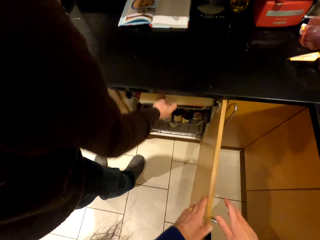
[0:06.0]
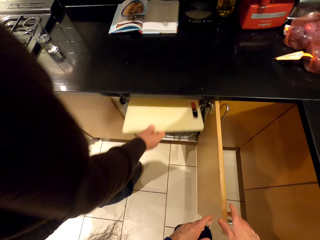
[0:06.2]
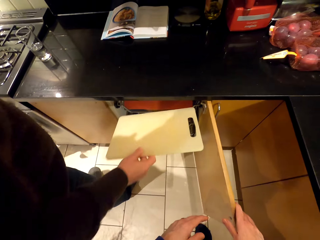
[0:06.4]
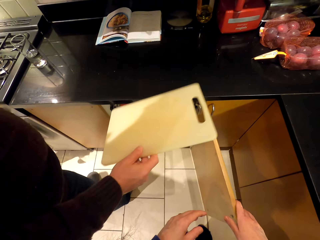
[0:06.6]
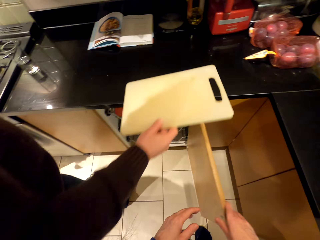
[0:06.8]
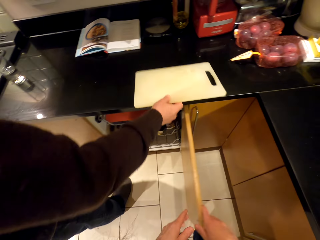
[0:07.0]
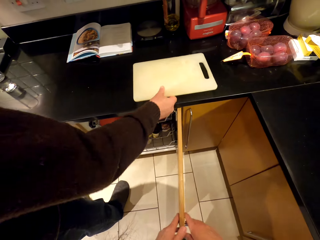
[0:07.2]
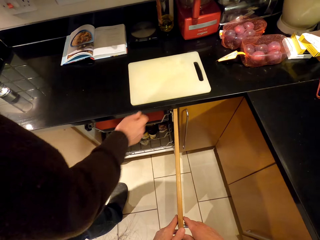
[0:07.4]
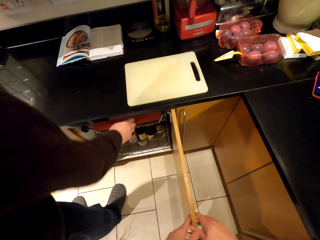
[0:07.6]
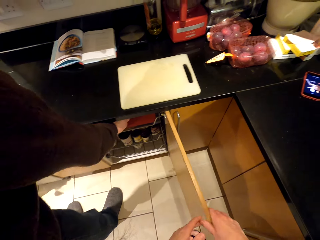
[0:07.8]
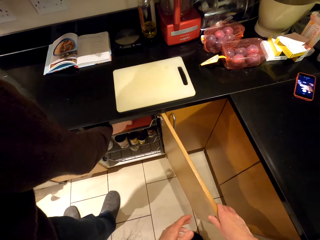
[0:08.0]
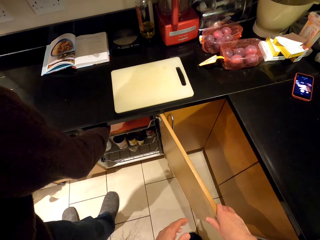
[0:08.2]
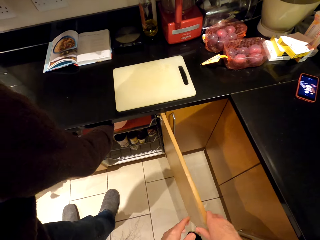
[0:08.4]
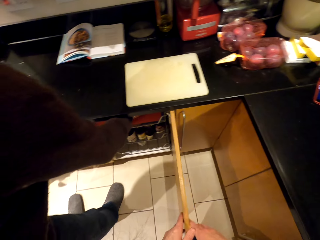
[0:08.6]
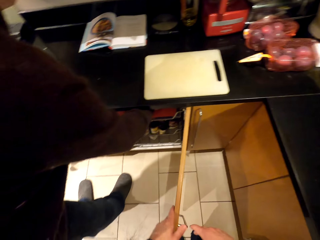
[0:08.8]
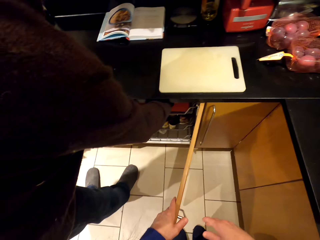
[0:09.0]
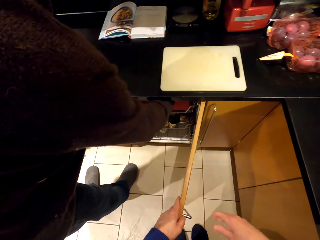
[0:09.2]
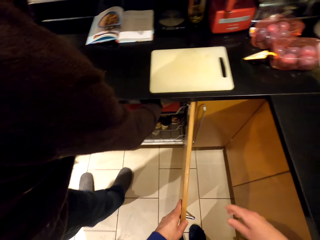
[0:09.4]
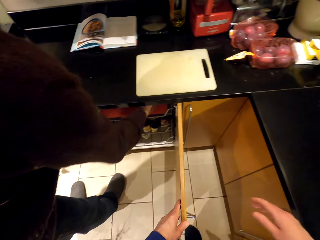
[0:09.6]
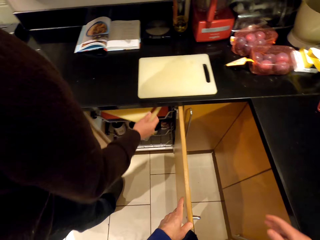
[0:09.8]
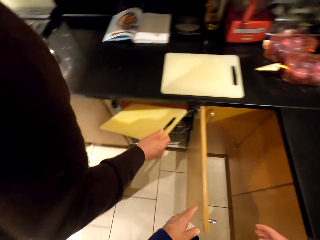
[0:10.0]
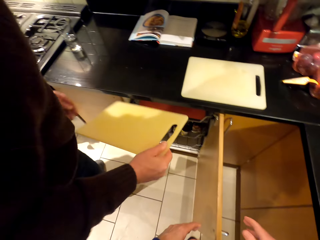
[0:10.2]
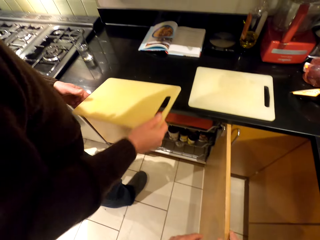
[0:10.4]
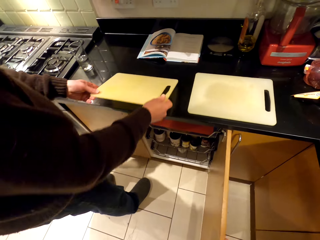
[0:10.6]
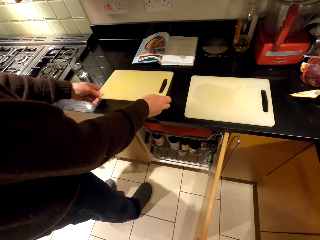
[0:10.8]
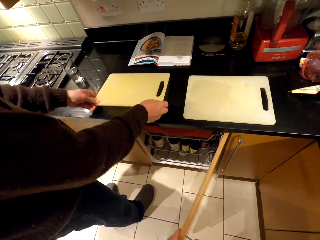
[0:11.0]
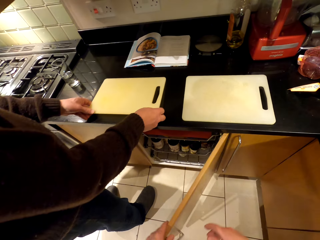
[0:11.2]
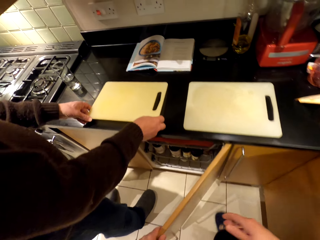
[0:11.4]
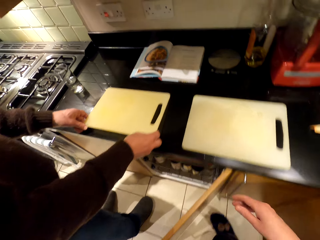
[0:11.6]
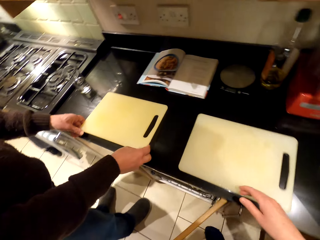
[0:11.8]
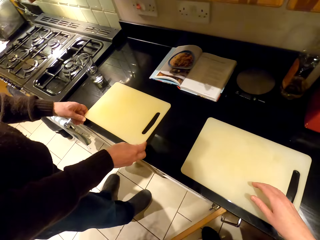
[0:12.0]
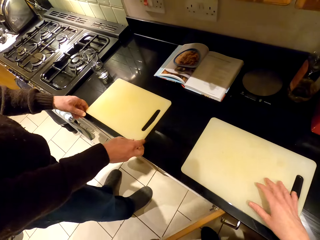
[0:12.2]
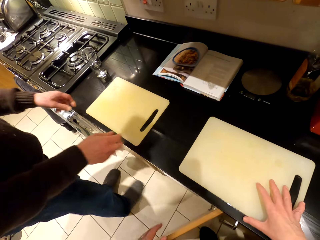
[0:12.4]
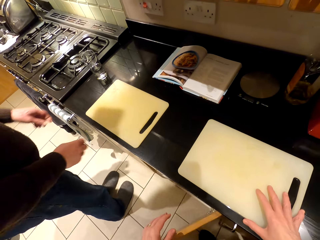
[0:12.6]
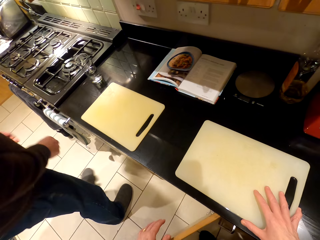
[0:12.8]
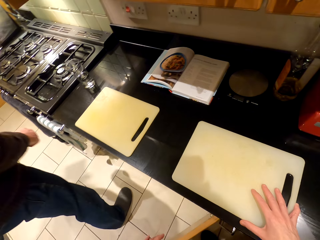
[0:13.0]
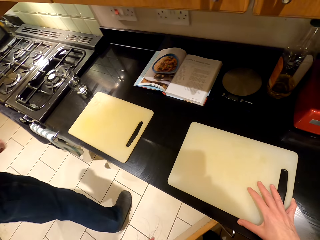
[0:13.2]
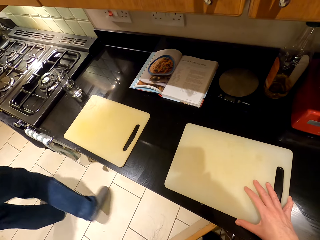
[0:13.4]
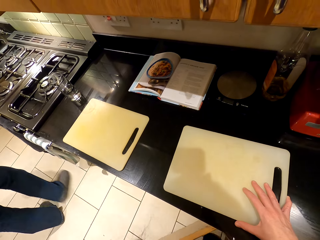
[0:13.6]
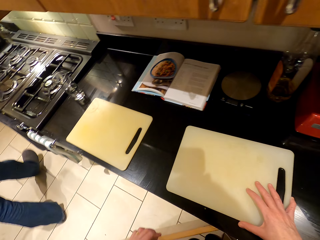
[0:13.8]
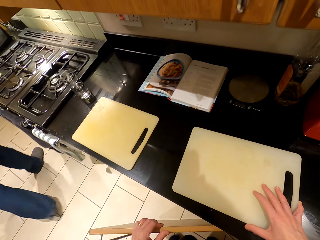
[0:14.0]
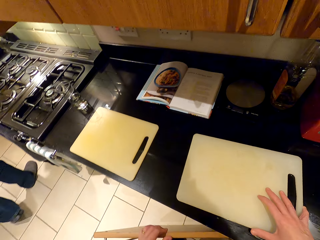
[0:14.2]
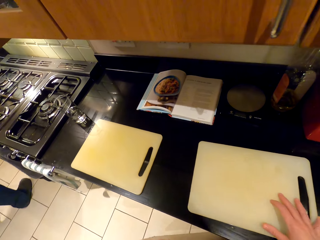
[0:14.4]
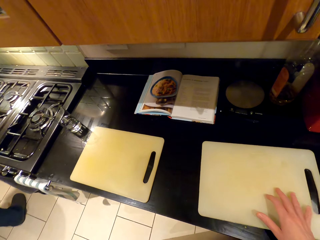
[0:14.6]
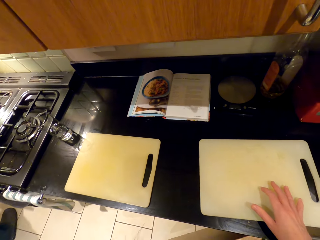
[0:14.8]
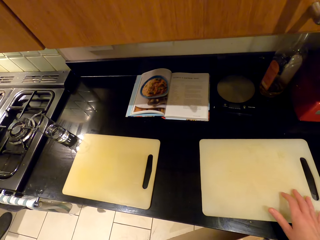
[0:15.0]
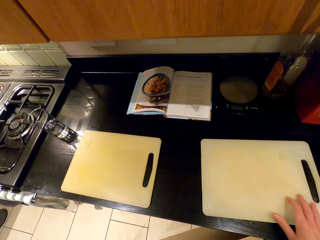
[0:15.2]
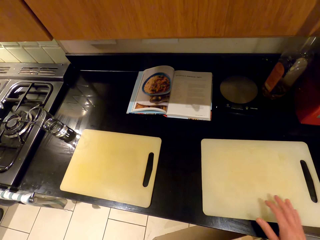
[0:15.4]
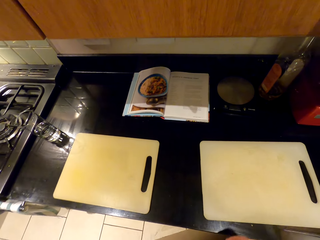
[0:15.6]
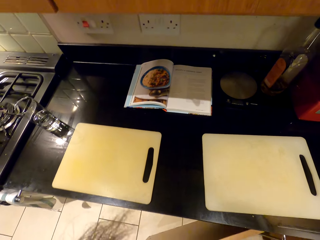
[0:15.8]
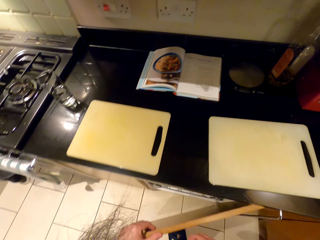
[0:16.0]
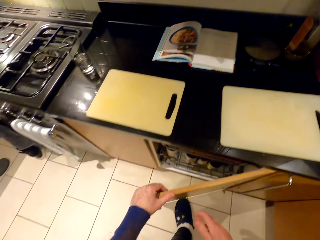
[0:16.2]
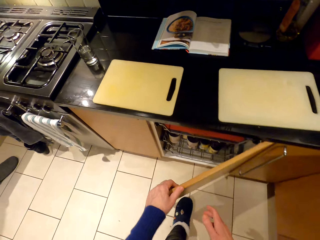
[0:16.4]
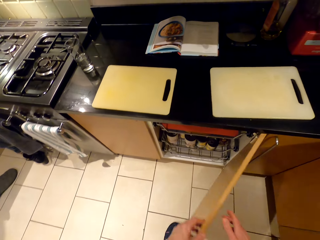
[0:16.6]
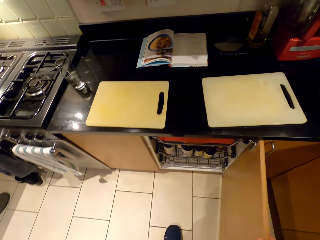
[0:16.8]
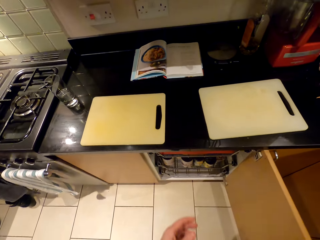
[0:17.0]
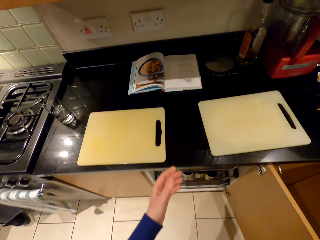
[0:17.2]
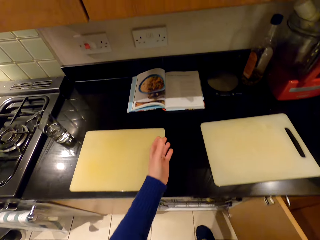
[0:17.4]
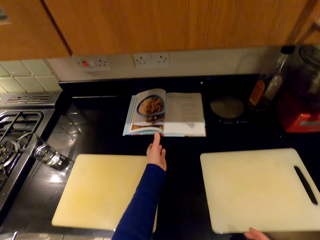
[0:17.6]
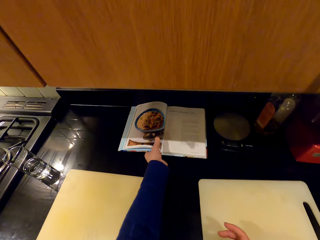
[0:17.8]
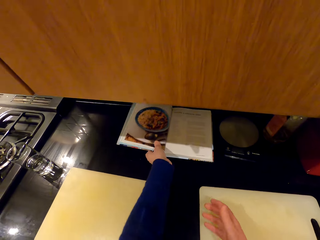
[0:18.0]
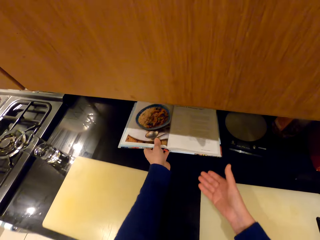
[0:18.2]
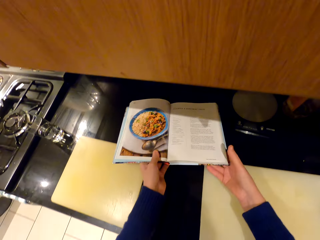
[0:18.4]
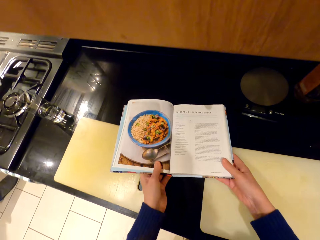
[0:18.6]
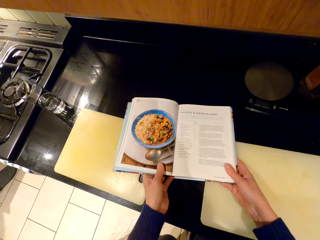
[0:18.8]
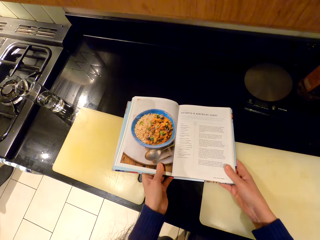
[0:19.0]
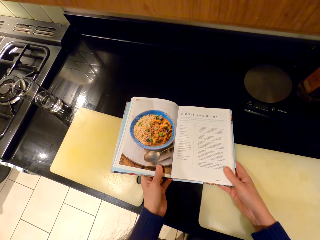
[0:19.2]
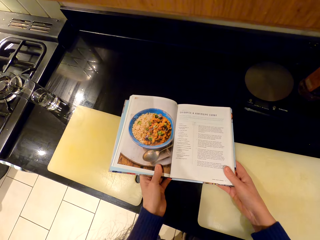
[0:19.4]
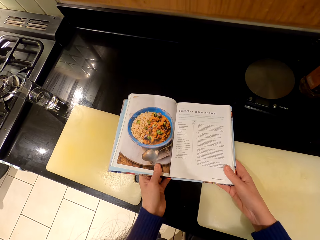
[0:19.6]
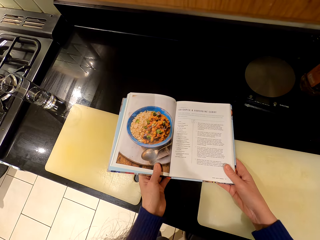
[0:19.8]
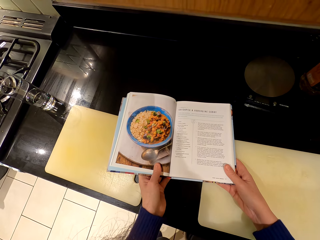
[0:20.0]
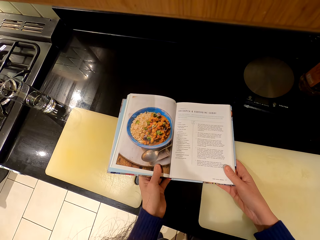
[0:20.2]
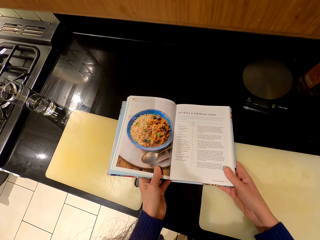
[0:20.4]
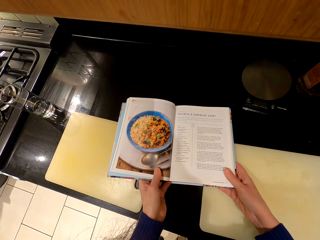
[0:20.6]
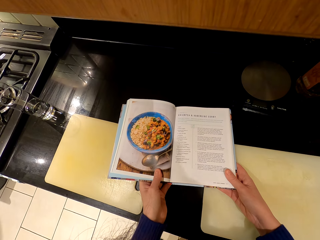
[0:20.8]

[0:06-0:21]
A person picks up chopping boards. The person puts the chopping board on the counter top. The person puts the chopping board on the counter top again. The camera wearer walks forward. The person walks around the room. The camera wearer touches the chopping board. They touch the cabinet door, look around, and open the kitchen cabinet. They pick up the book. They read the cook book.

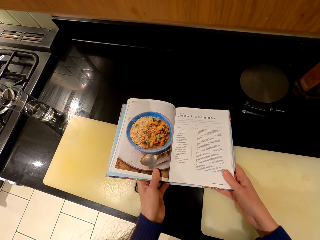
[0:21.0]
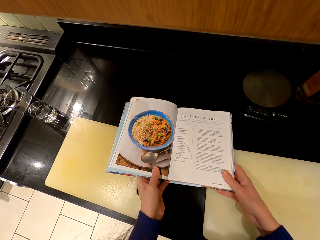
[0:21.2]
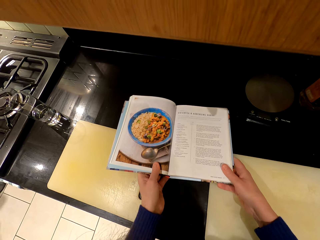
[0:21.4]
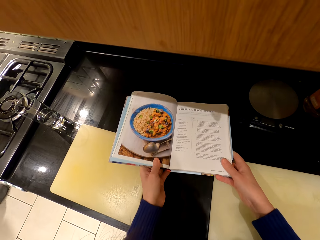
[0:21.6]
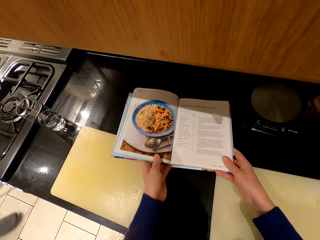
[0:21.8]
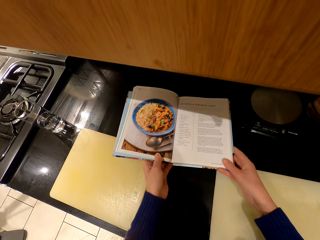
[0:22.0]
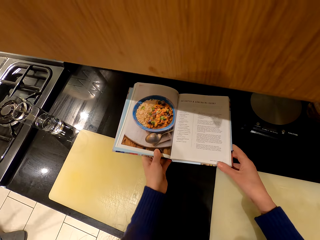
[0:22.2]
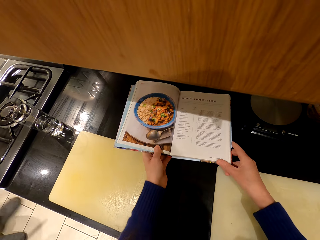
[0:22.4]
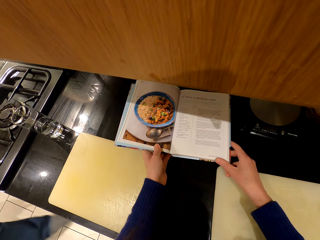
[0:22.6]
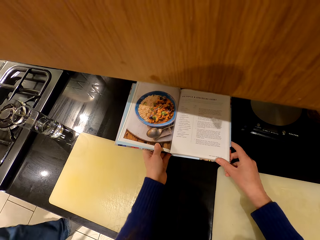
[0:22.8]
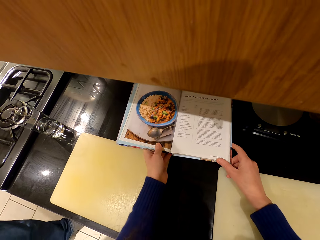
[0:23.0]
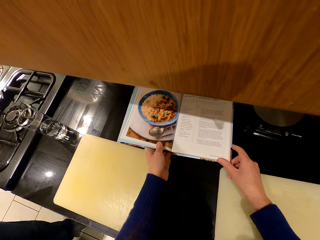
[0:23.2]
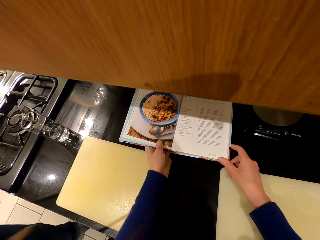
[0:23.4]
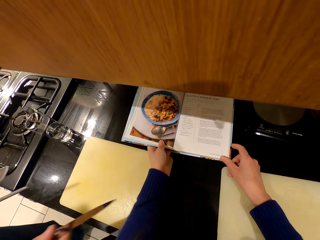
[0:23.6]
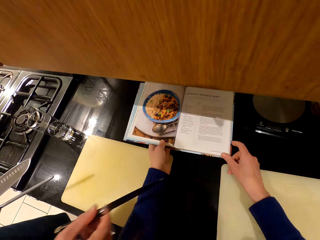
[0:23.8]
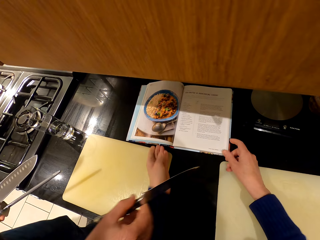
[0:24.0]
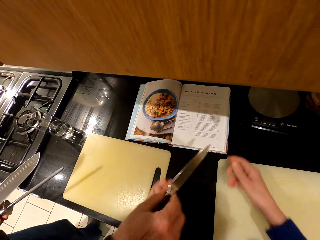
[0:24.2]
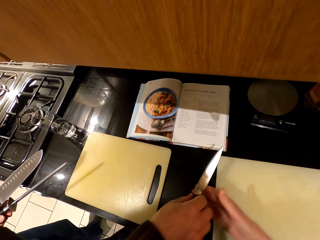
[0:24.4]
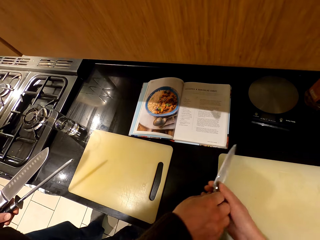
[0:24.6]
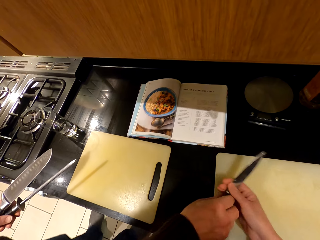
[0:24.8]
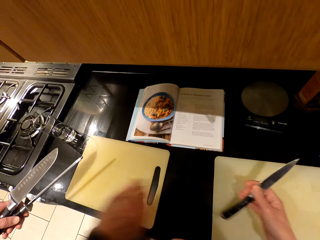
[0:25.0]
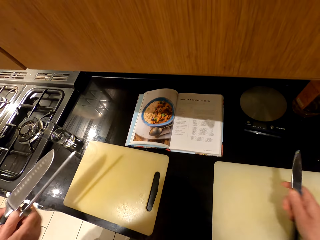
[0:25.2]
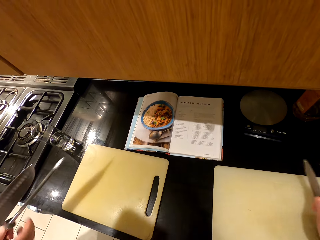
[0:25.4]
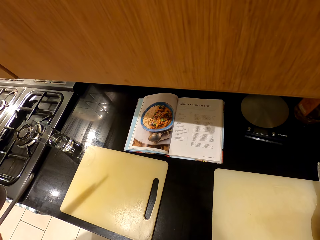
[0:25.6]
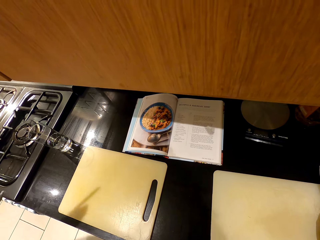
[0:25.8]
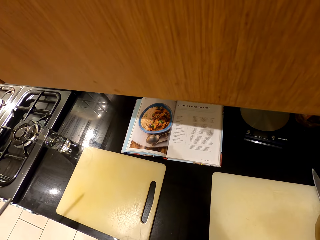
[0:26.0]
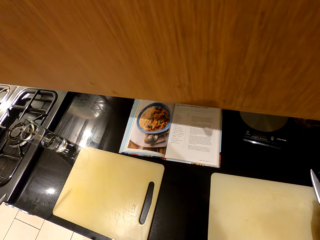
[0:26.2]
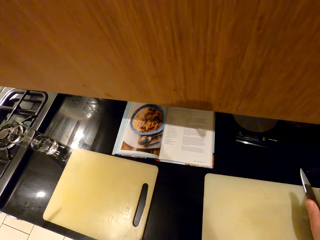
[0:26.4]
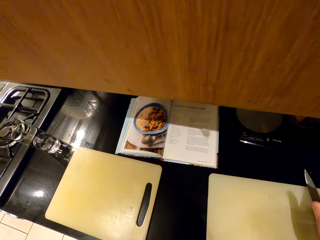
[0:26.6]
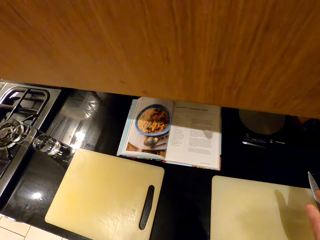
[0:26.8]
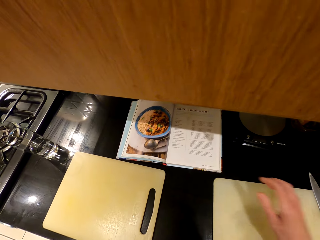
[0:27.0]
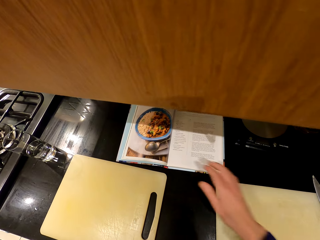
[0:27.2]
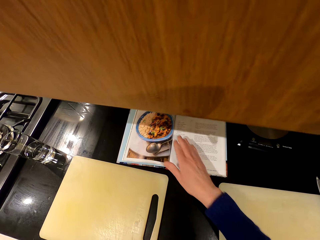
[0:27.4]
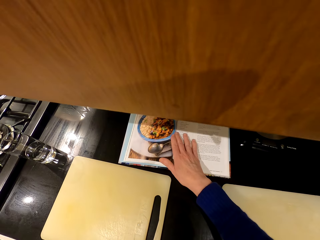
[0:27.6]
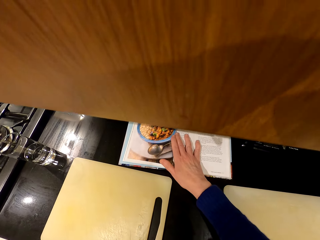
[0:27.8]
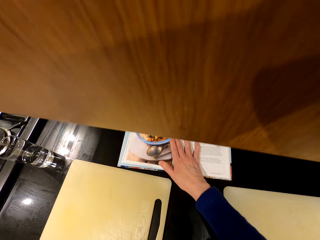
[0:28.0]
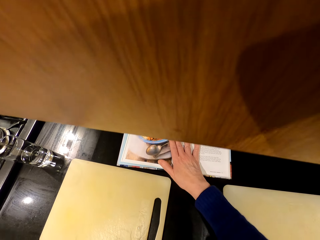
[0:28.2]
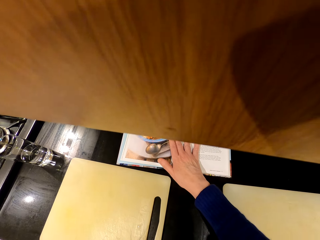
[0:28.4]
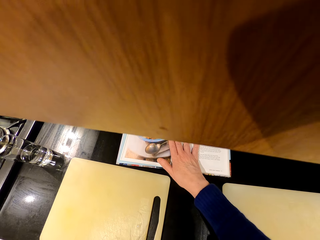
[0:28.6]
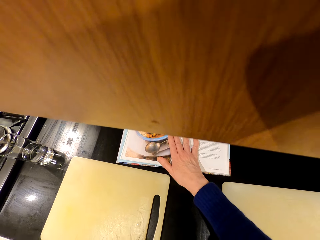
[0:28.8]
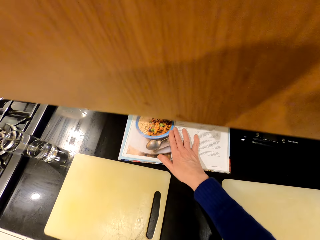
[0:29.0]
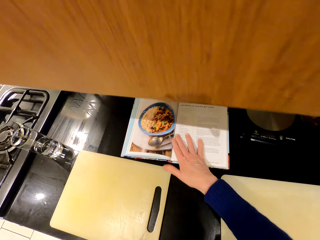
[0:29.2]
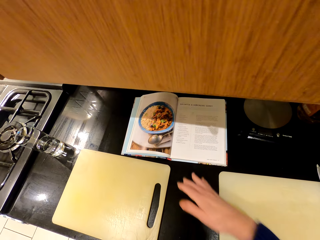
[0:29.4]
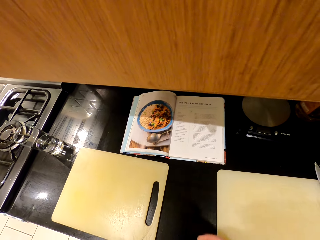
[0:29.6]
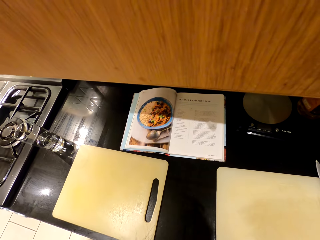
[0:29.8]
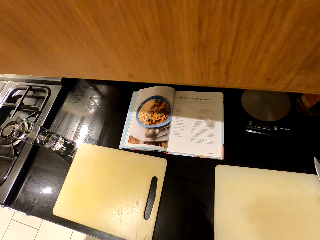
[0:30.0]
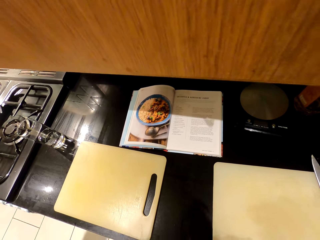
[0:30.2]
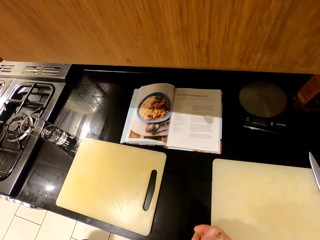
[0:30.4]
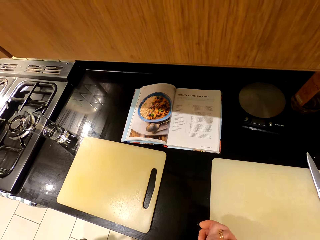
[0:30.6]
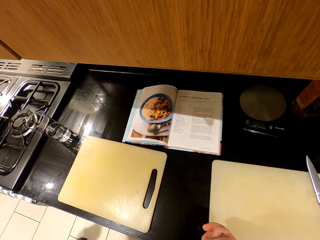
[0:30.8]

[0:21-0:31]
The camera wearer picks up the knife. A person gives the camera wearer the knife. The camera wearer places the knife on the chopping board. They look around and touch the cook book.
